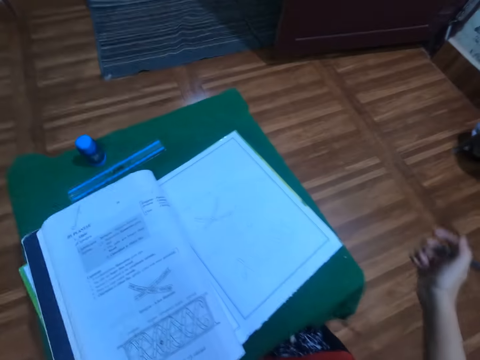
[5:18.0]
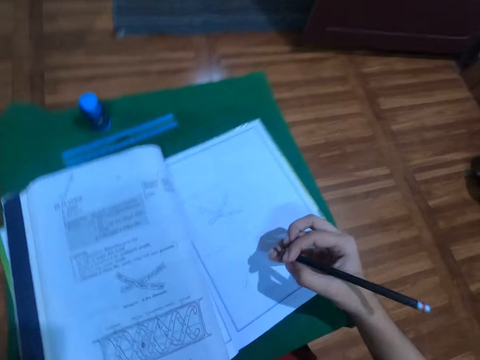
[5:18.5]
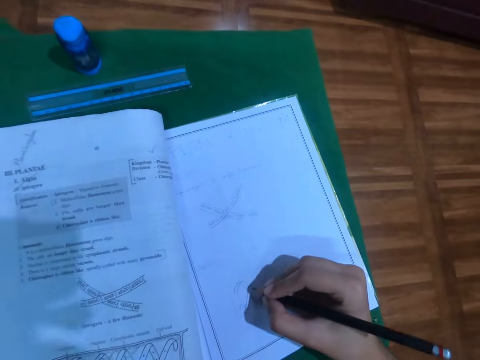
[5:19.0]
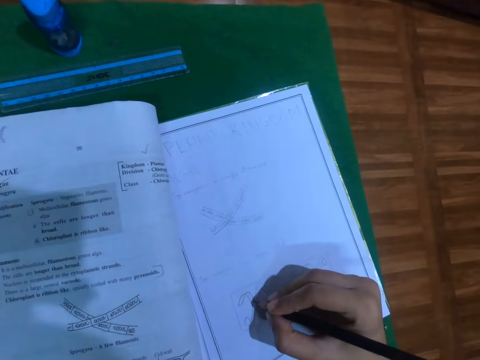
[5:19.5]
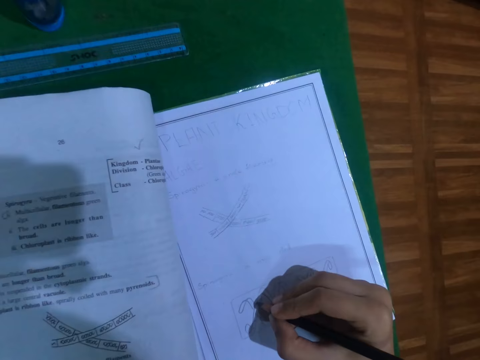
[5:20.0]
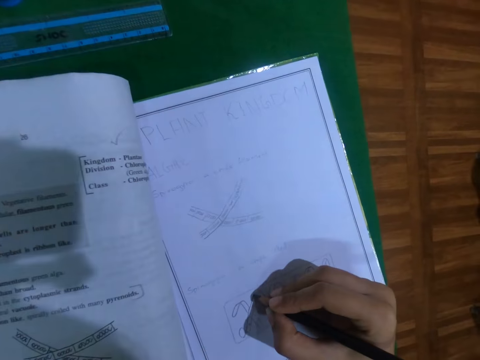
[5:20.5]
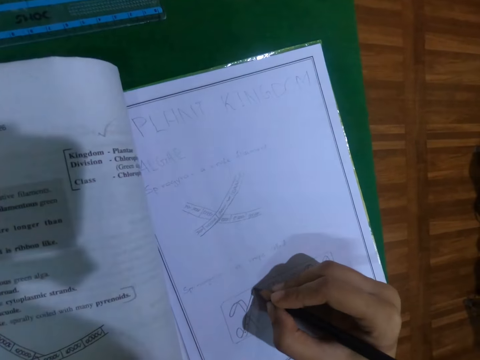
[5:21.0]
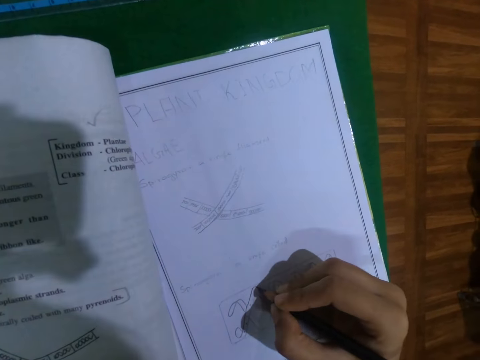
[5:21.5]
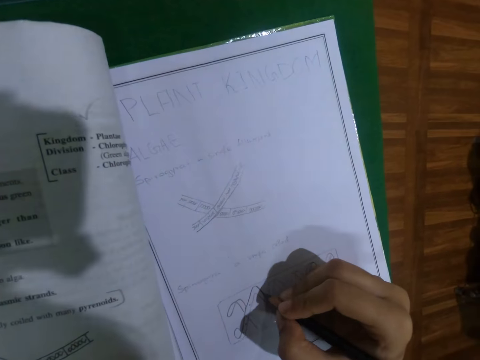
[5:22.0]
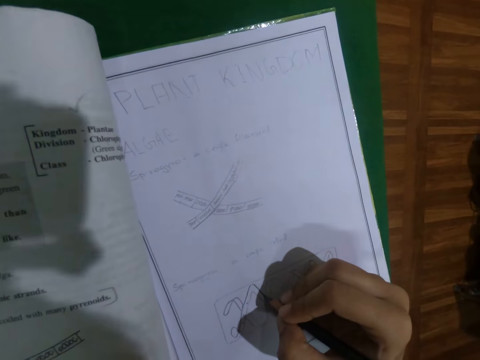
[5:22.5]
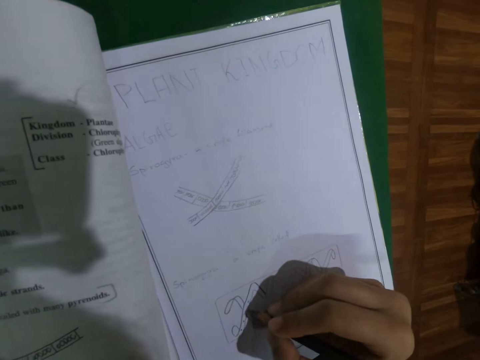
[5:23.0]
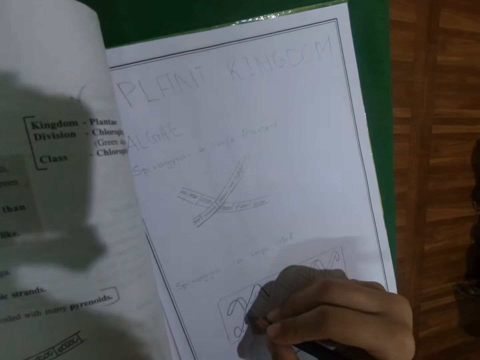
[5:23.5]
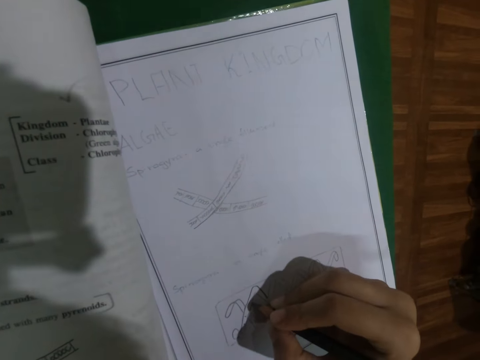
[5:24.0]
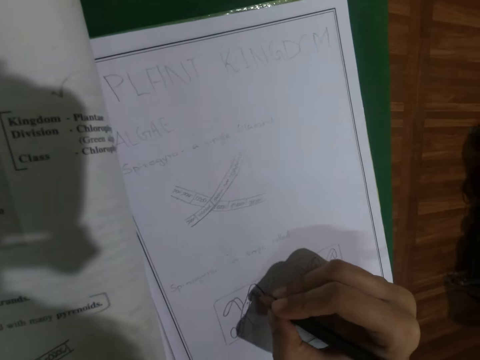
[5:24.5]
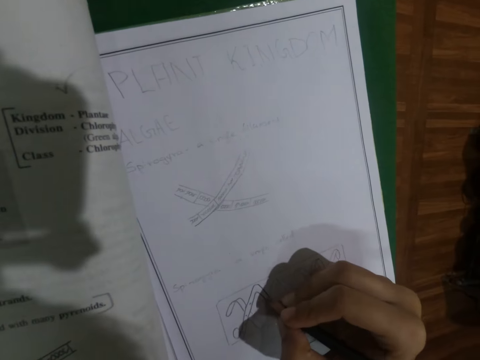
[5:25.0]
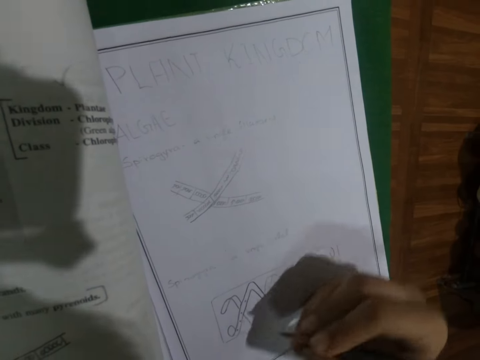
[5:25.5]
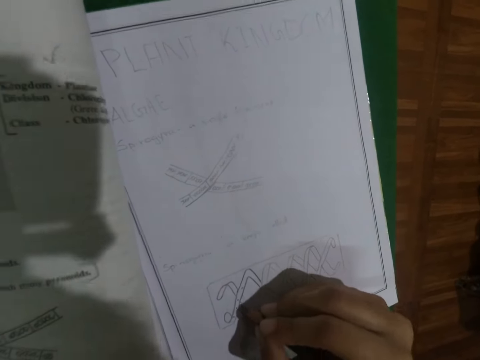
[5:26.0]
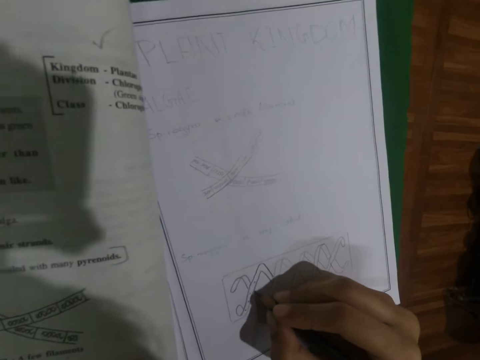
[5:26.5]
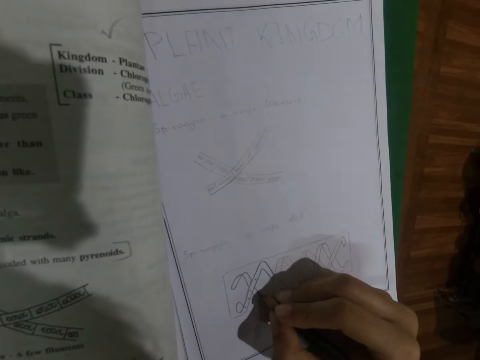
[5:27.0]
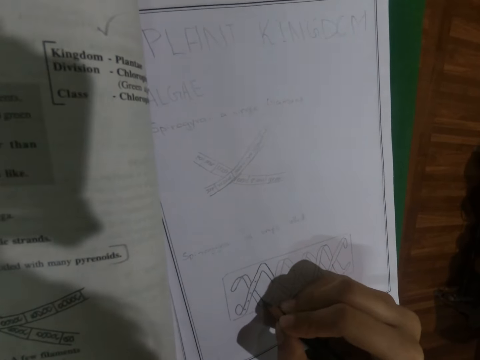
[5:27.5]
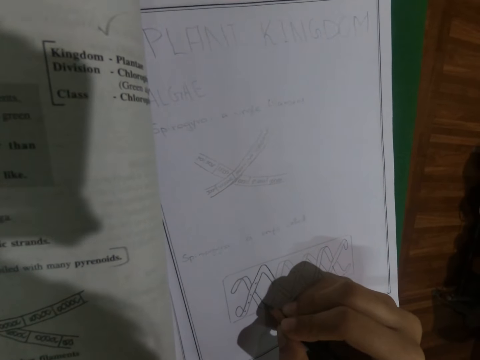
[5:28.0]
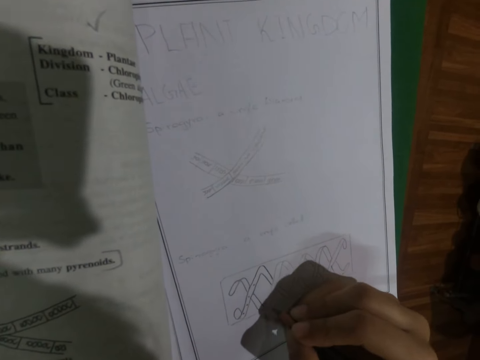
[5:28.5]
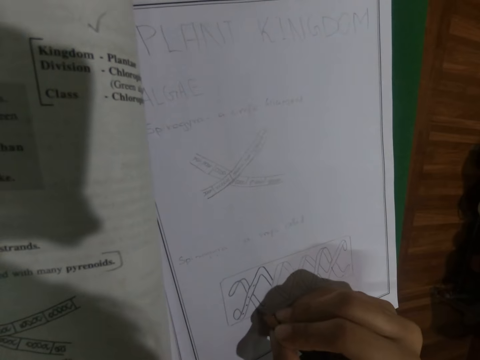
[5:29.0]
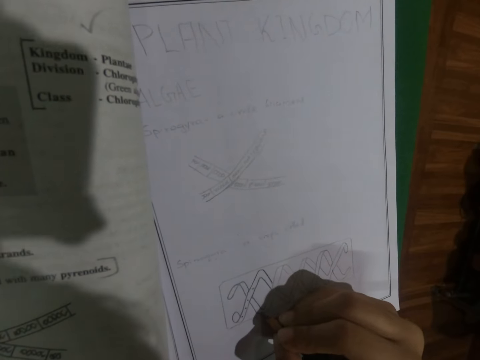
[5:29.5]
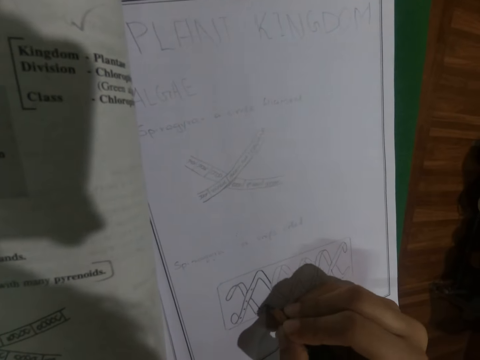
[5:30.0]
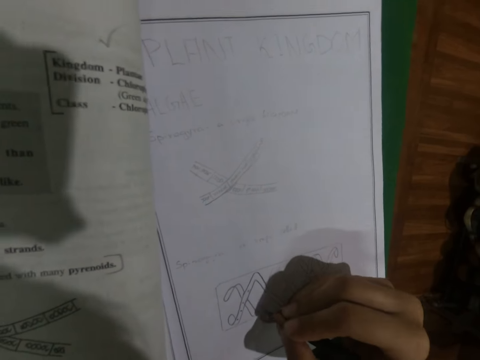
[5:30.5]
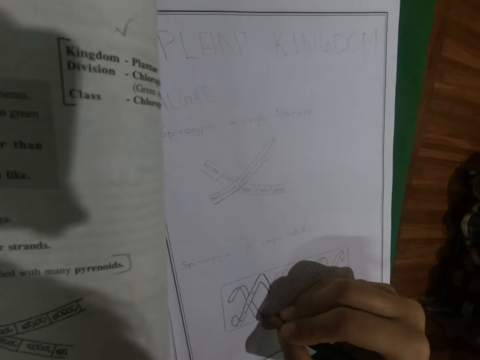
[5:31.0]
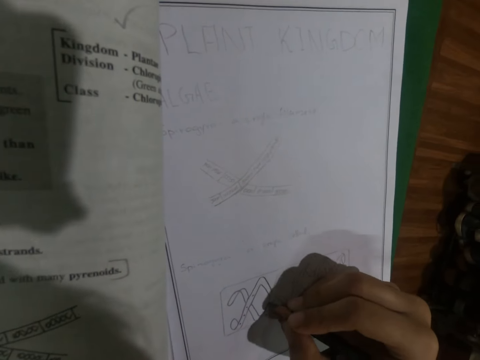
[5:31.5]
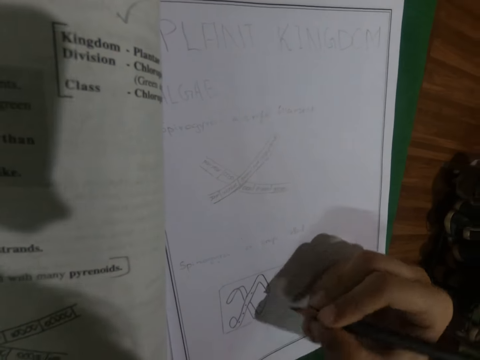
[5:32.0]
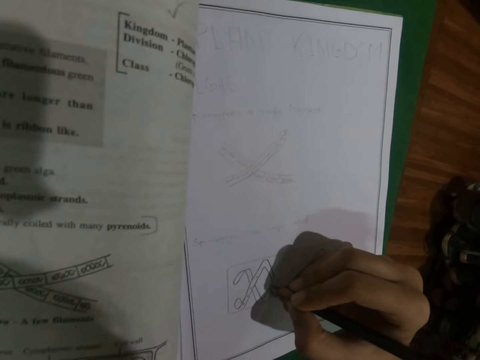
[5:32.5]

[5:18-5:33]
The camera wearer draws in the book with the pencil in her right hand.

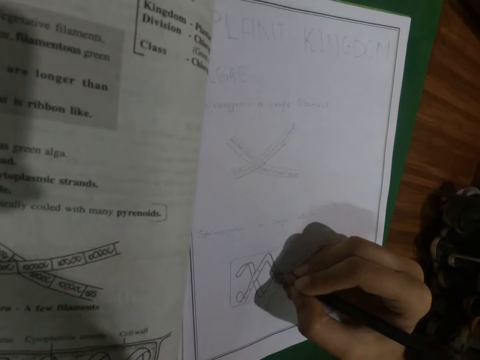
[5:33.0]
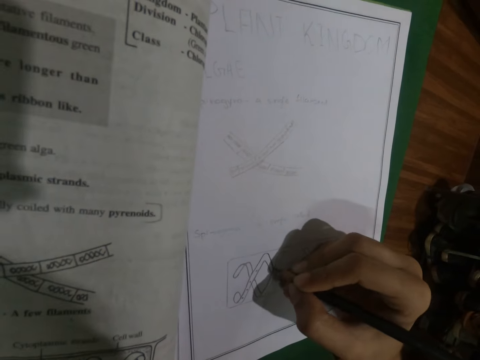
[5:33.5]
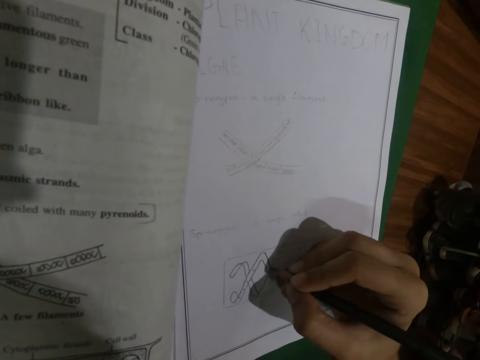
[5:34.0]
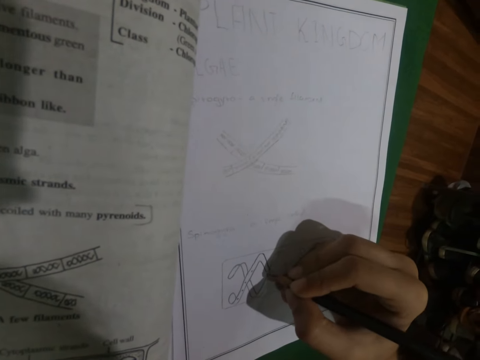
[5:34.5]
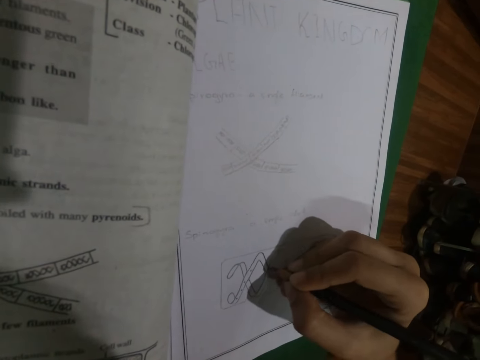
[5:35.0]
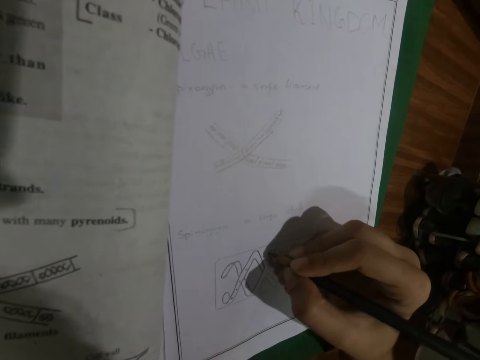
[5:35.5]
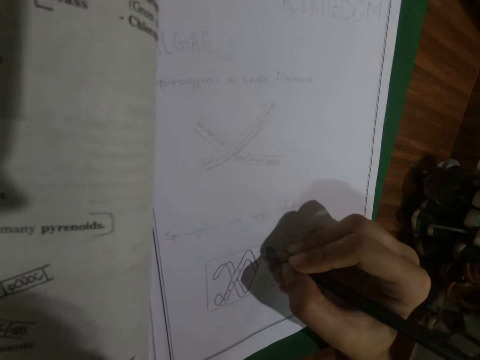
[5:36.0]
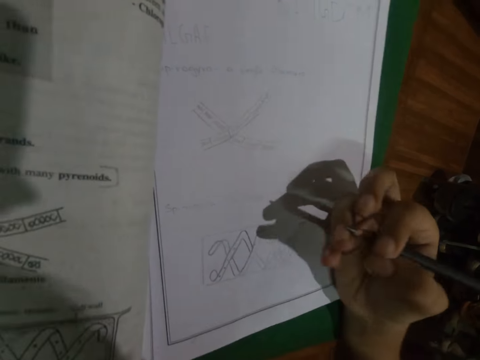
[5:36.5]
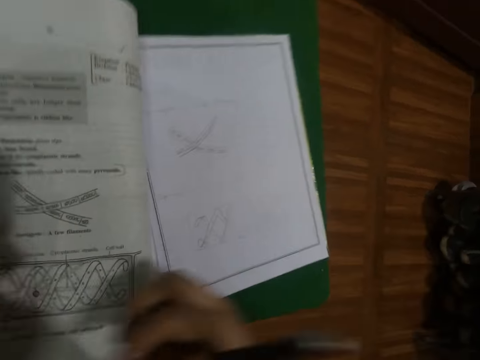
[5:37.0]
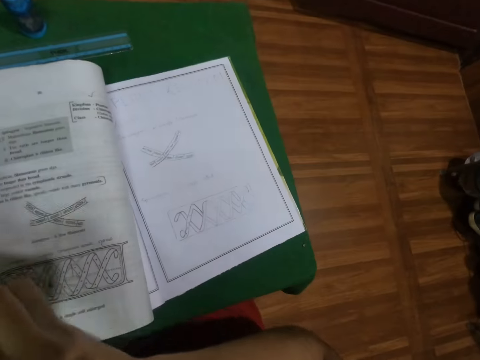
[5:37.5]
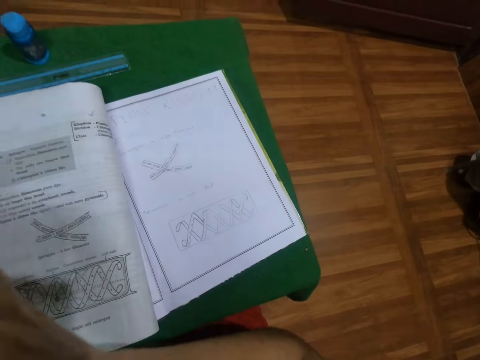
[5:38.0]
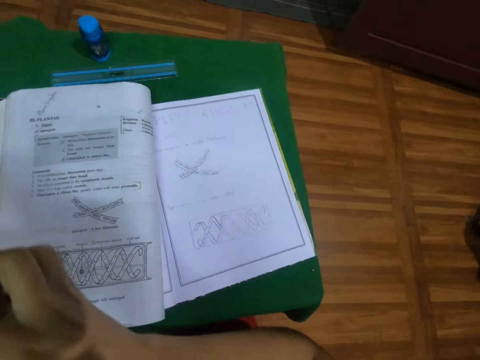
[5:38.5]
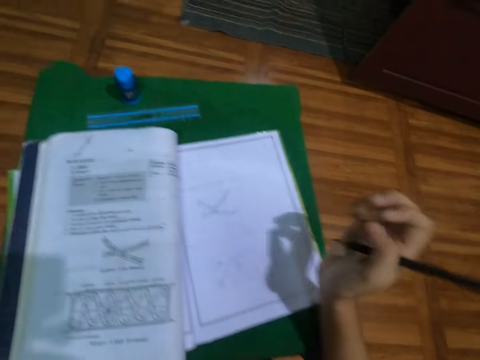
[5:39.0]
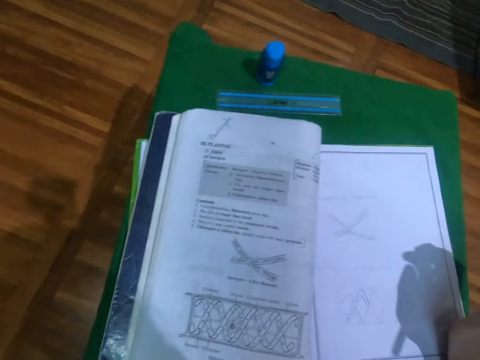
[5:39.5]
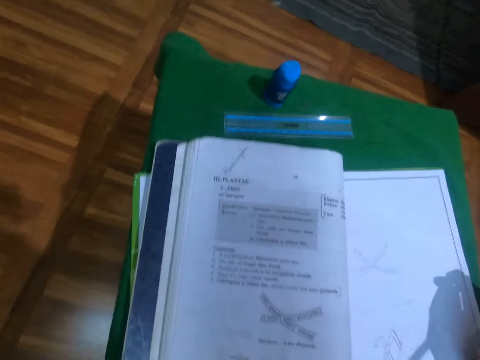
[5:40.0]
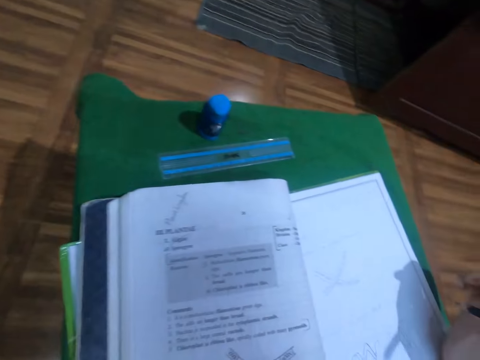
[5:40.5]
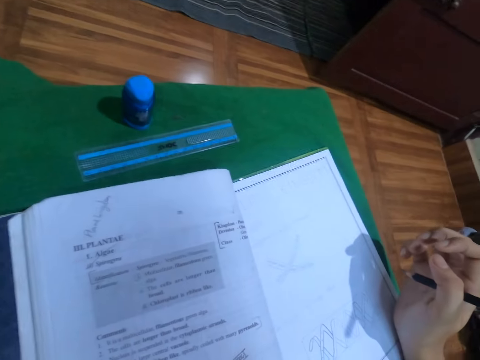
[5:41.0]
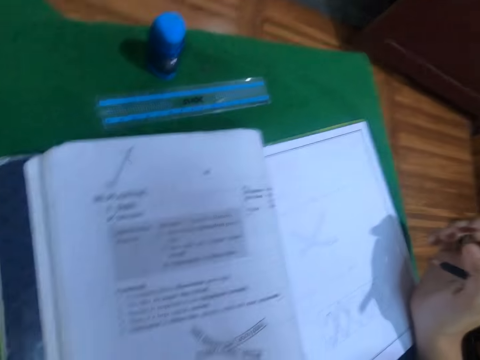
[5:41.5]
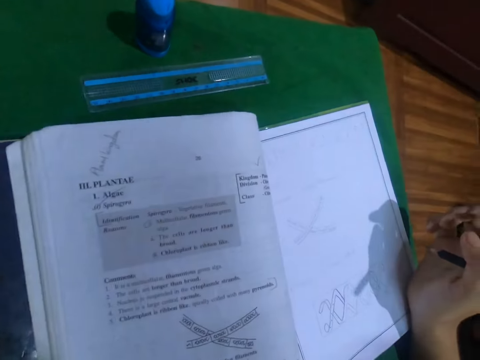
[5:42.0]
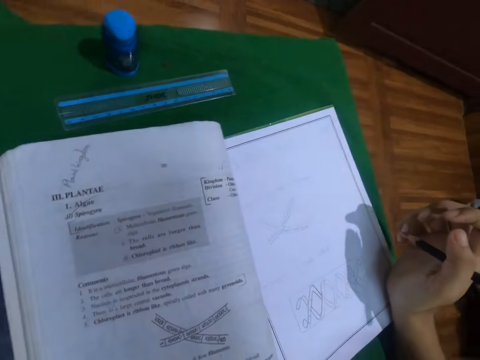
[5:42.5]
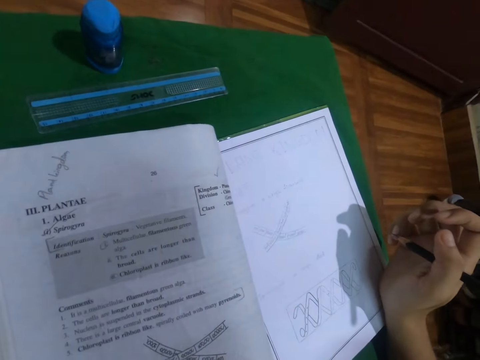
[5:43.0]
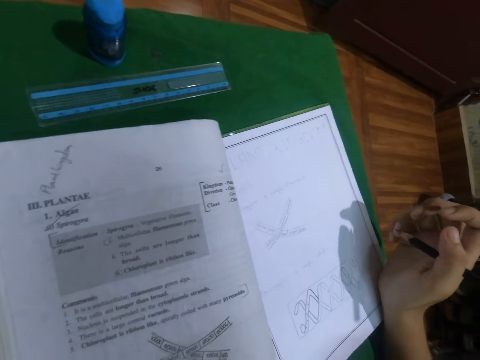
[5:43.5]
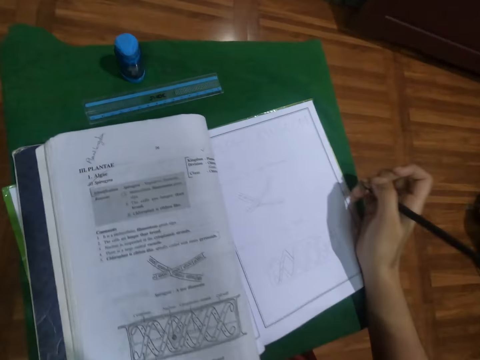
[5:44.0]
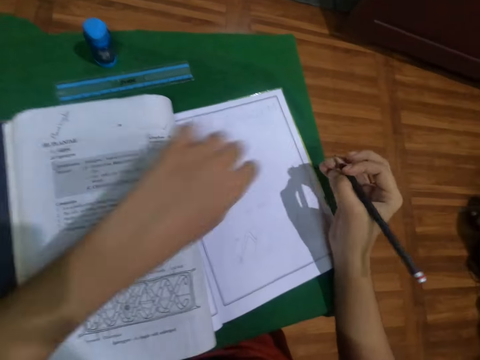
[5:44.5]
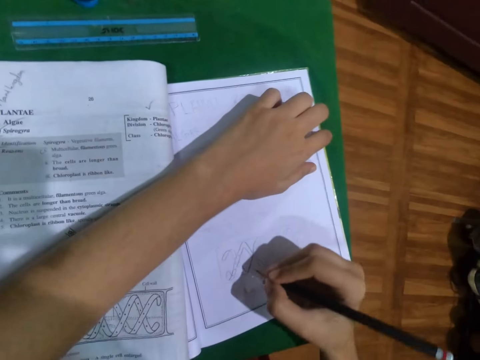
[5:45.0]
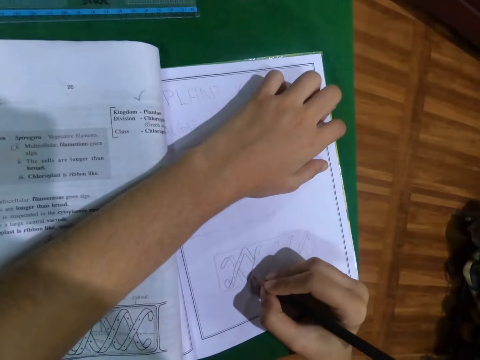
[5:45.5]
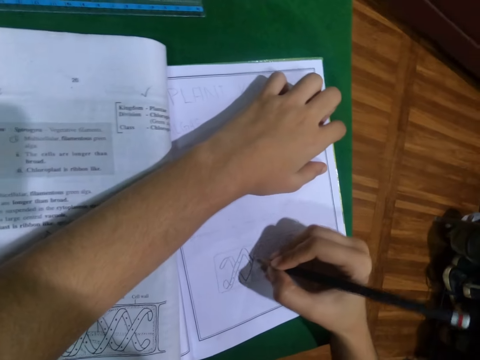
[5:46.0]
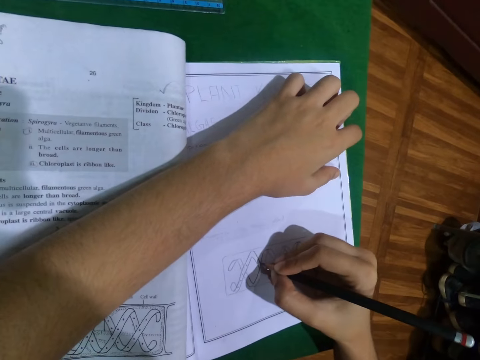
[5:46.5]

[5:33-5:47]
The camera wearer looks around. She scratches her left hand with her right hand. She places her right hand on the table. She places her left hand on the book on the table. She draws in the book with the pencil in her right hand.
